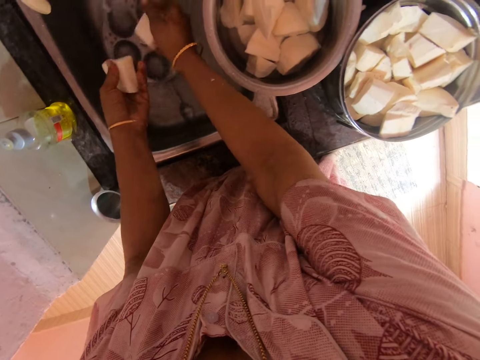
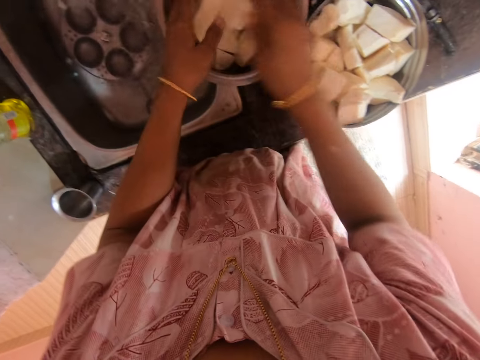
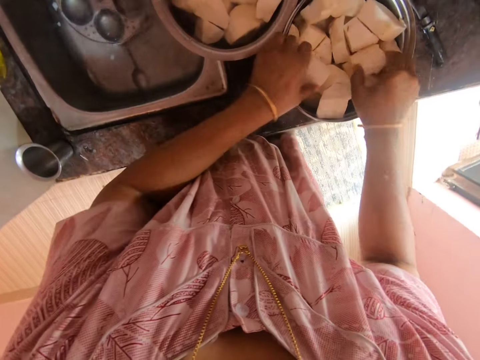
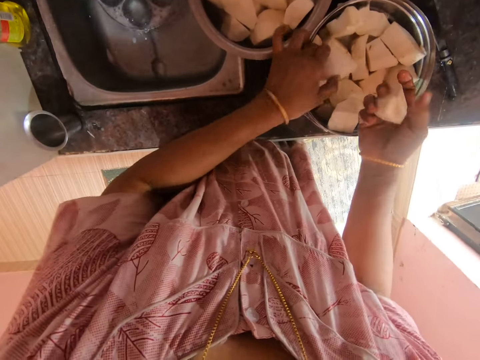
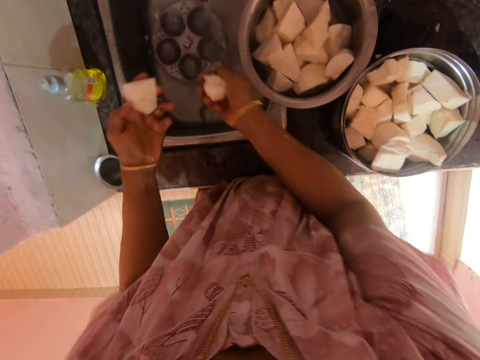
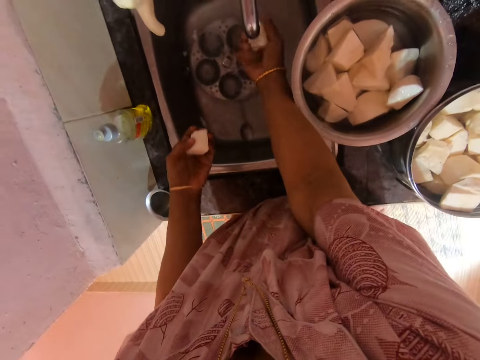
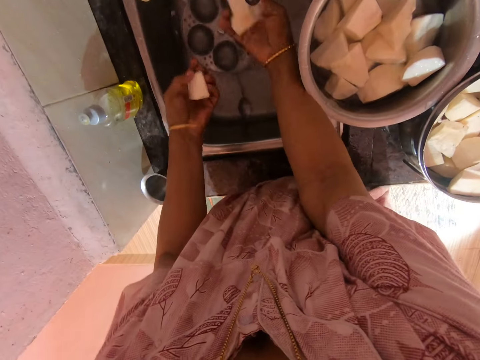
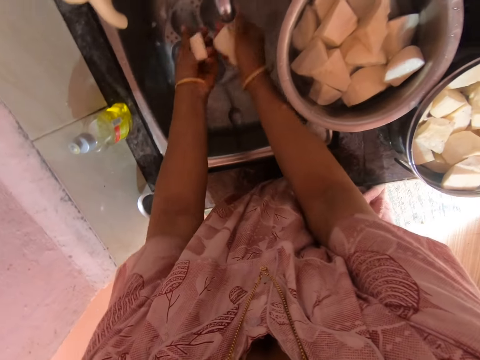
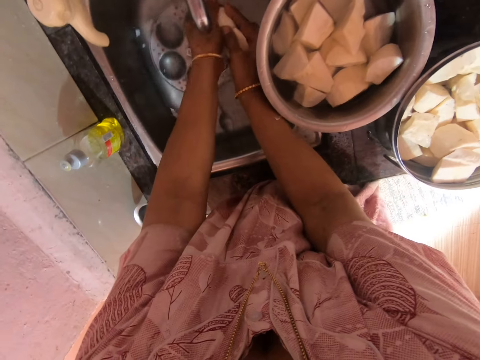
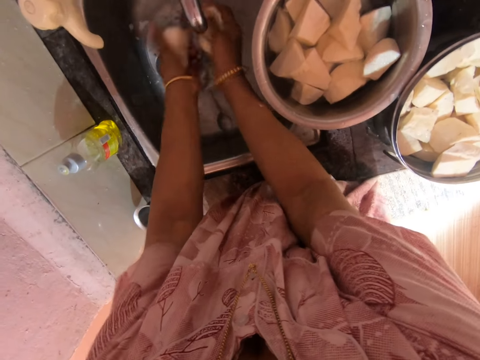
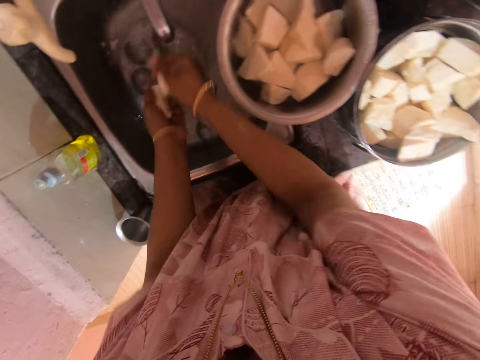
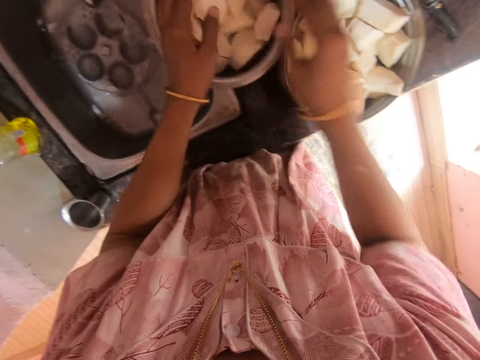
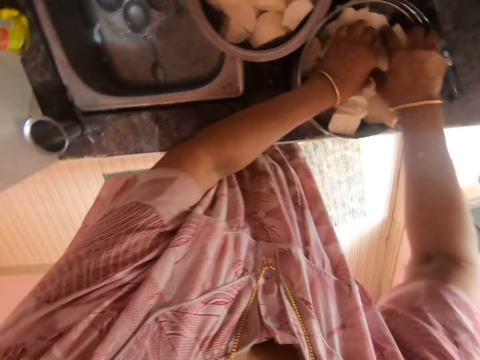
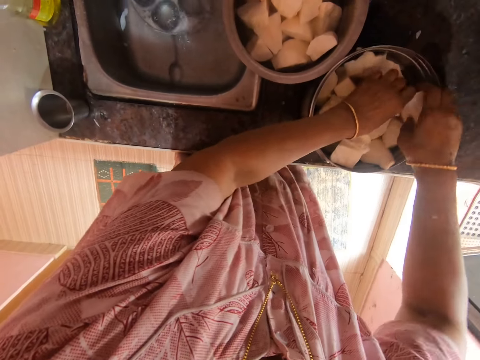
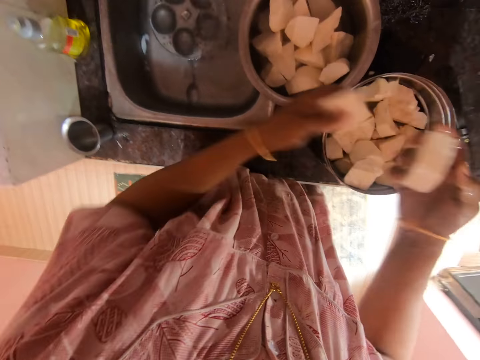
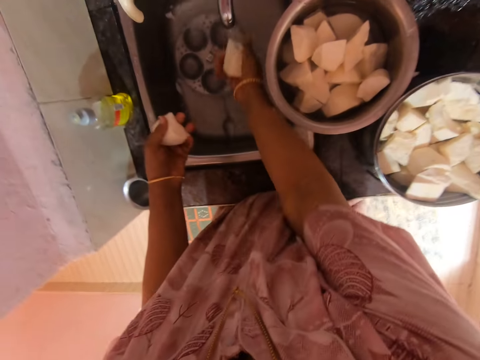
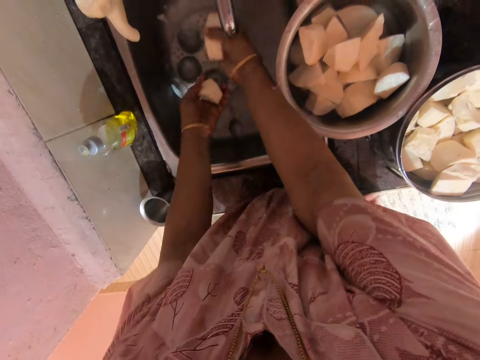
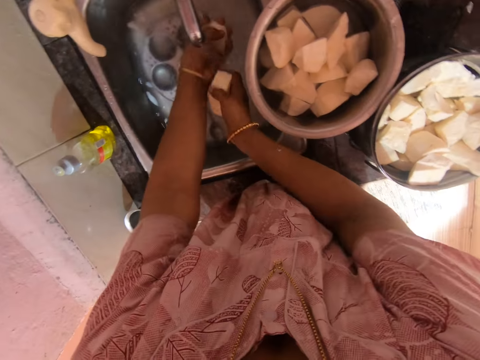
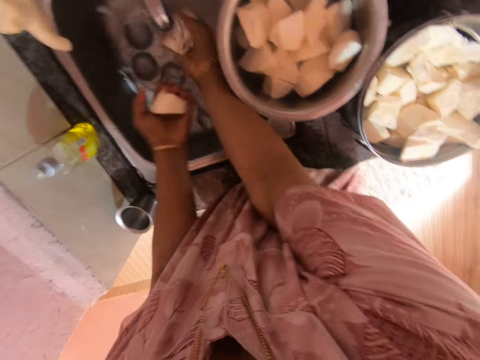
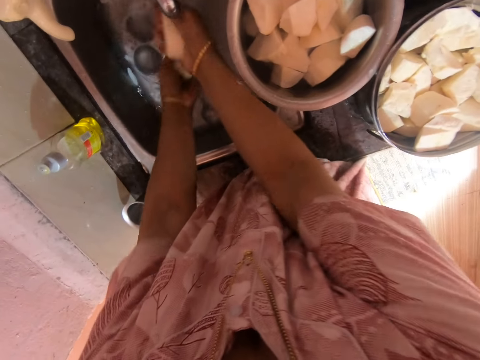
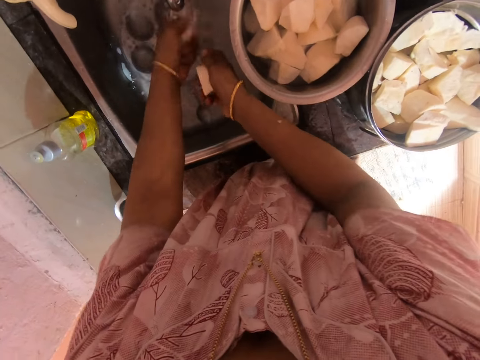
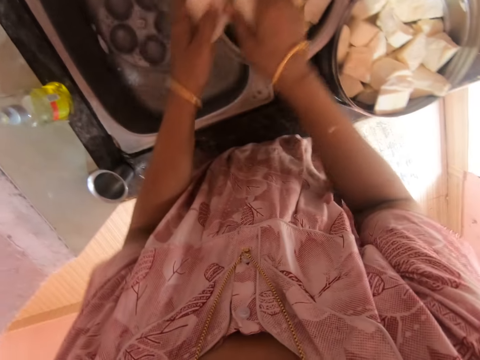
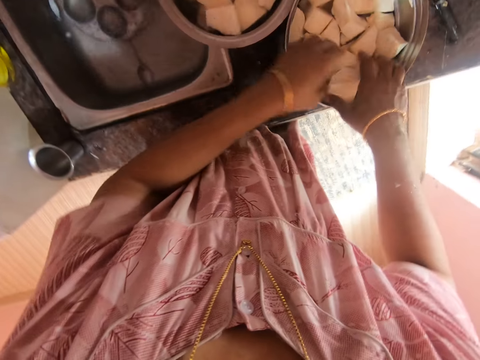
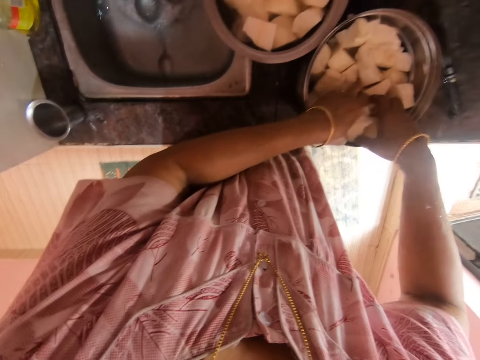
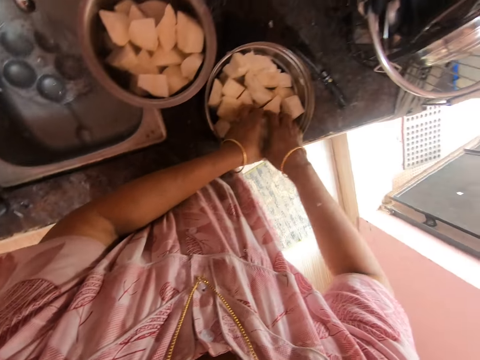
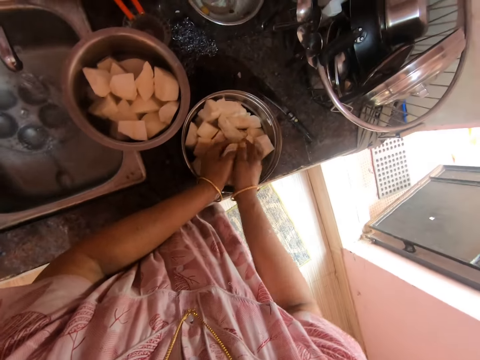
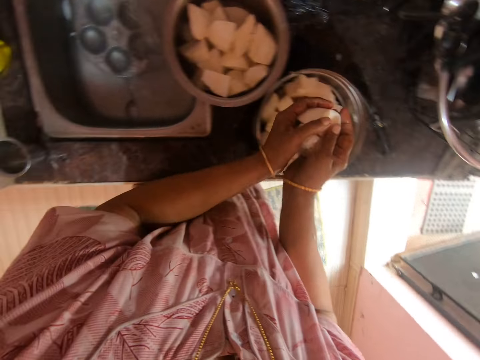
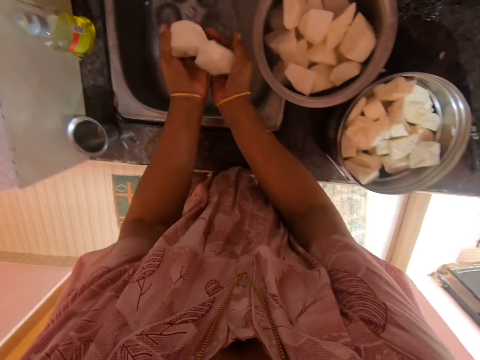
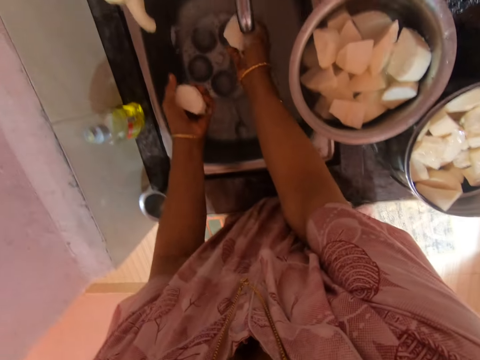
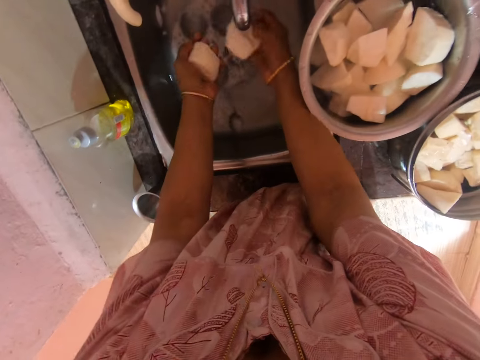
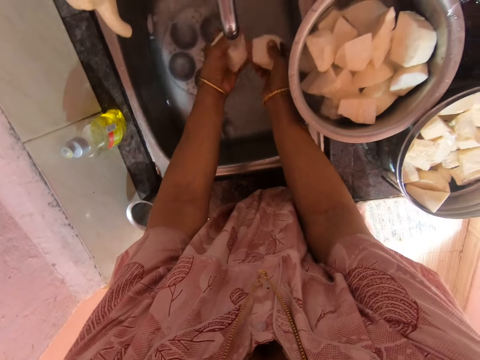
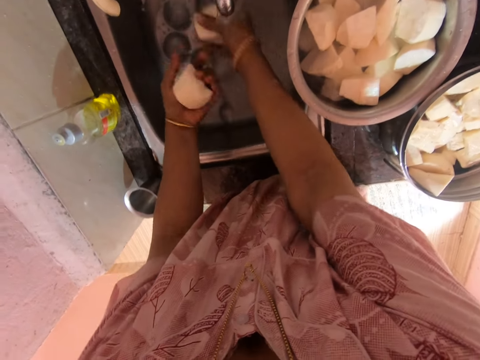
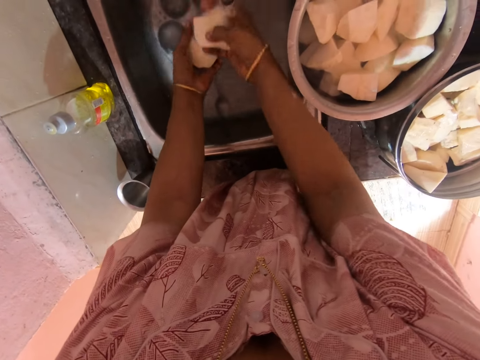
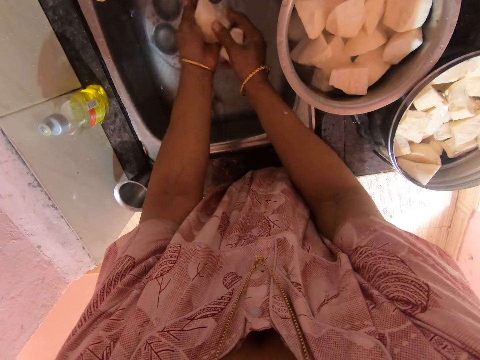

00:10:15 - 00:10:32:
The camera wearer puts cassava in the pot. They pick cassava from the bowl and wash the cassava in the sink. They put the cassava in the pot. They pick cassava from the bowl and wash the cassava in the sink. They put the cassava in the pot. They pick cassava from the bowl and wash the cassava in the sink.

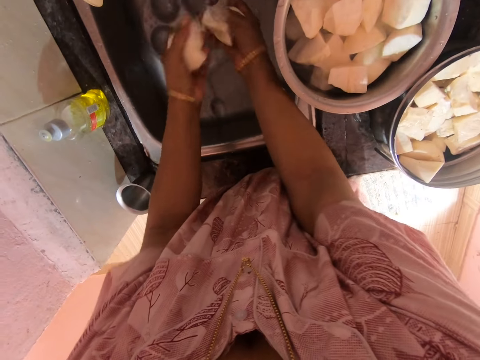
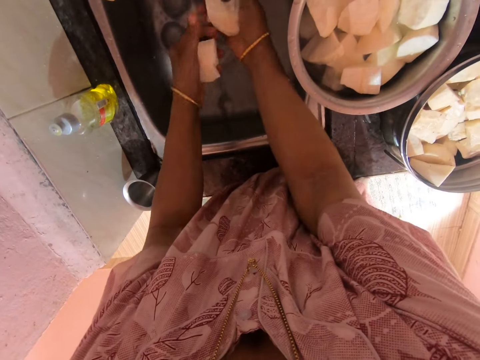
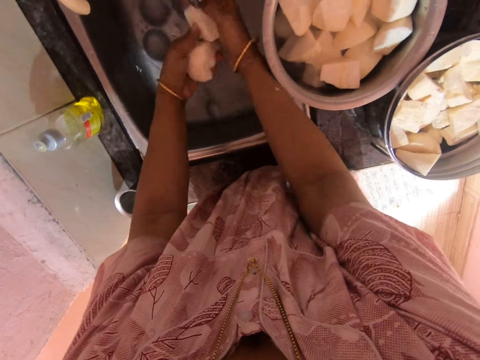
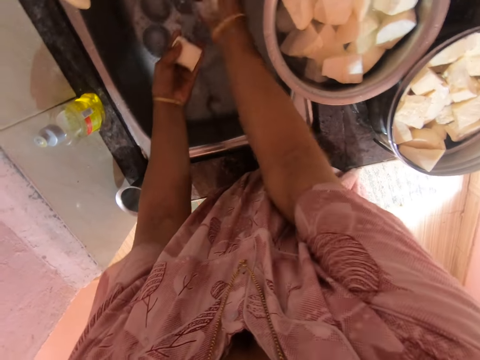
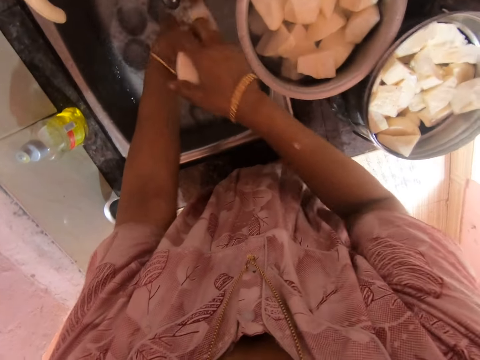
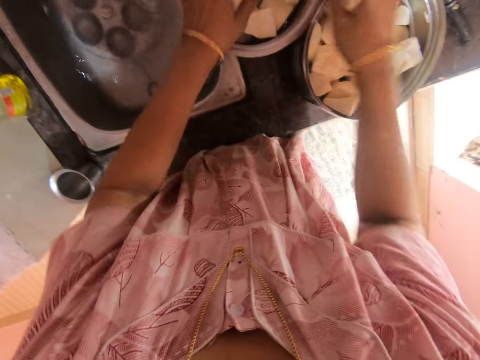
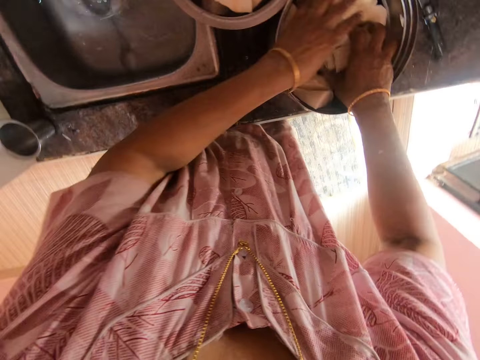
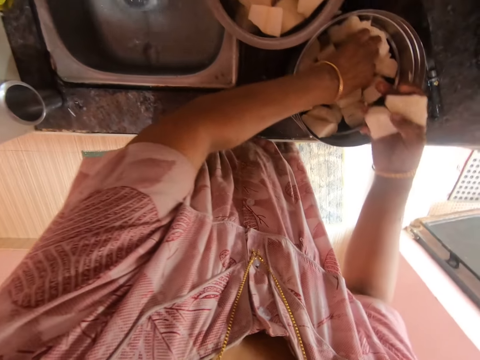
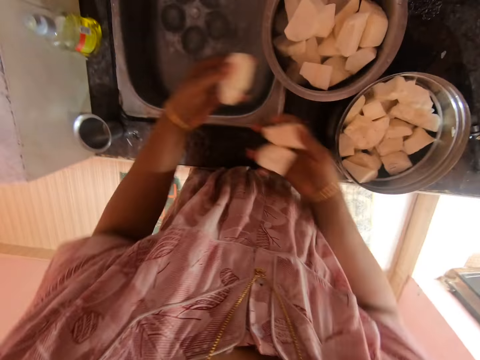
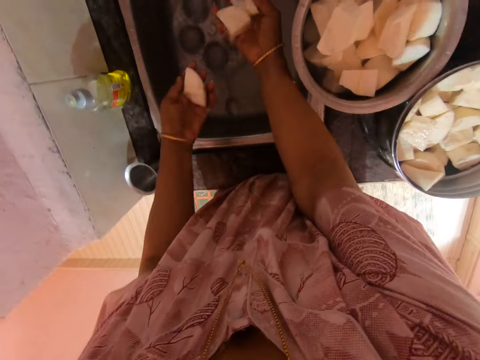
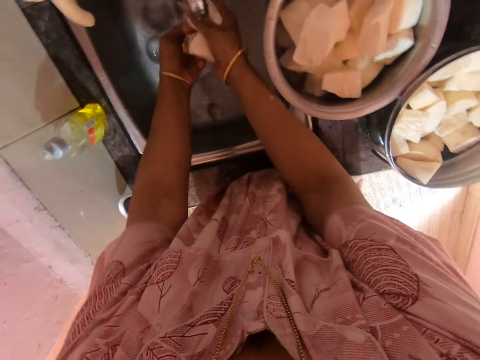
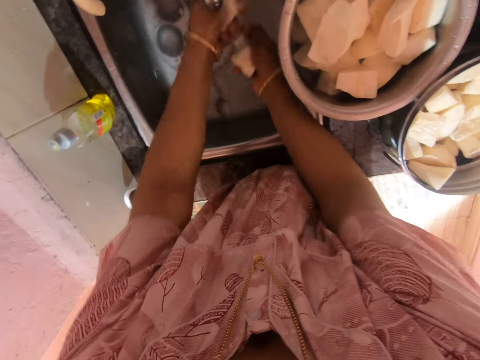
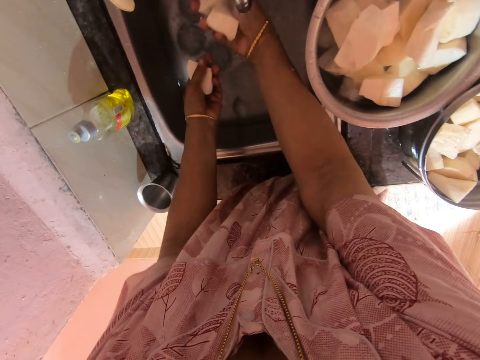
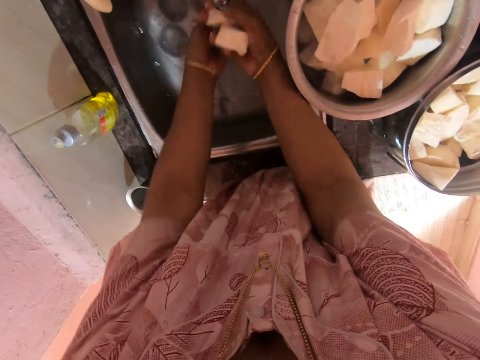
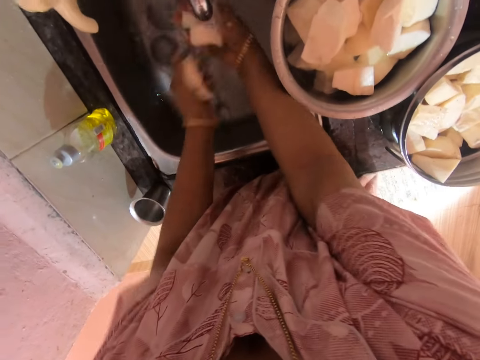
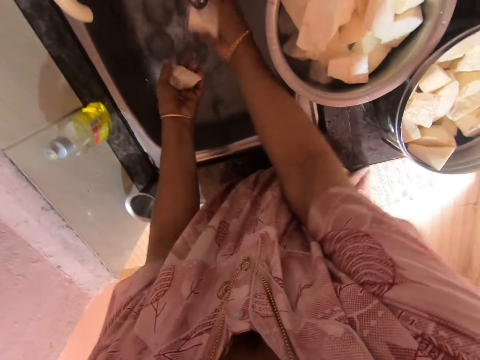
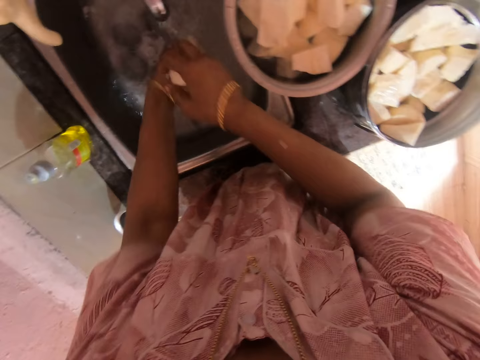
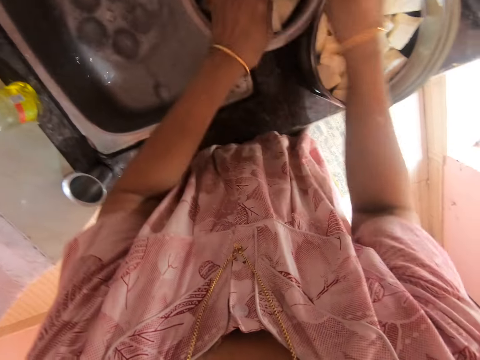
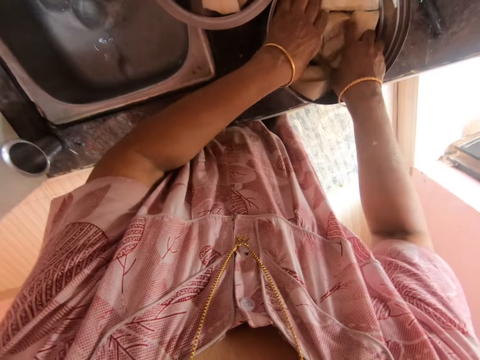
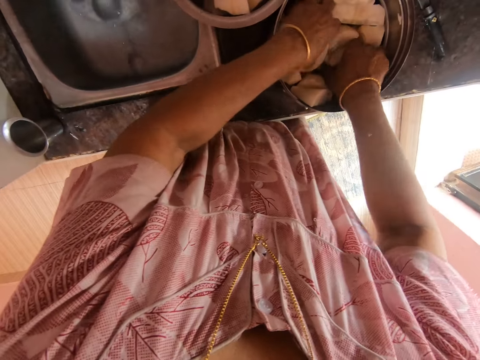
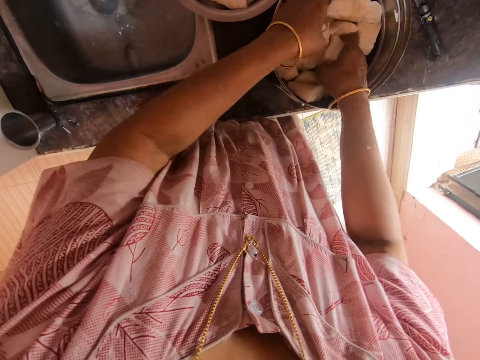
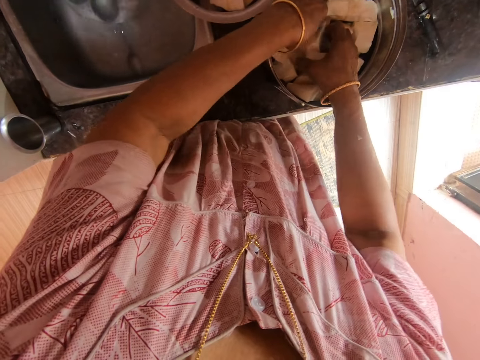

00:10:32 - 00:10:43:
The camera wearer puts cassava in the pot. They pick cassava from the bowl and wash the cassava in the sink. They put the cassava in the pot. They pick cassava from the bowl.
